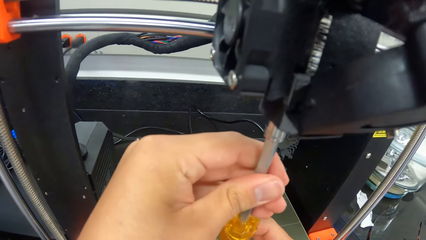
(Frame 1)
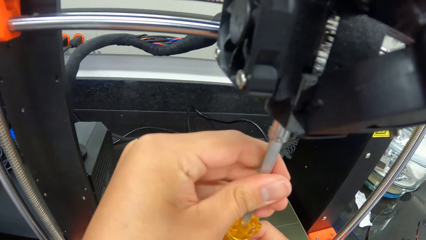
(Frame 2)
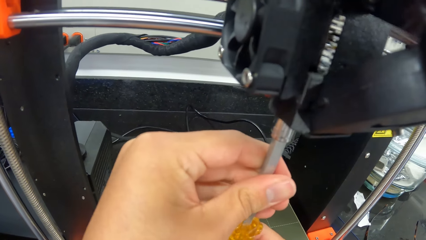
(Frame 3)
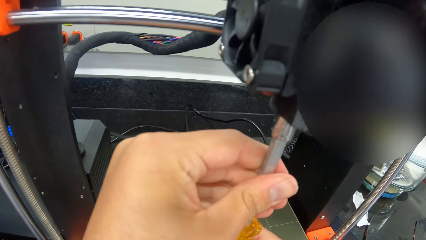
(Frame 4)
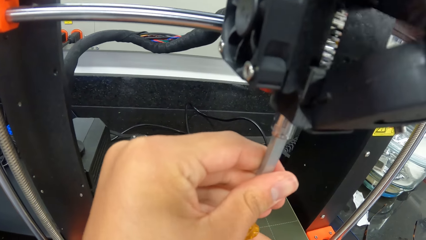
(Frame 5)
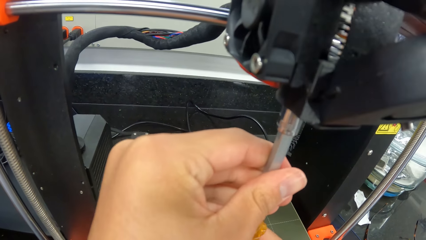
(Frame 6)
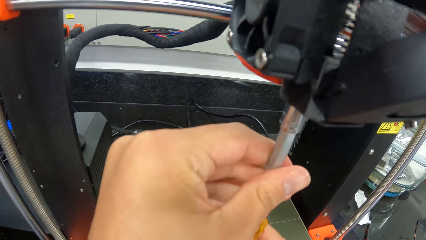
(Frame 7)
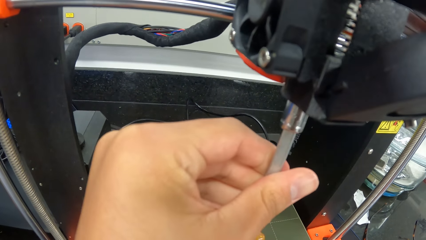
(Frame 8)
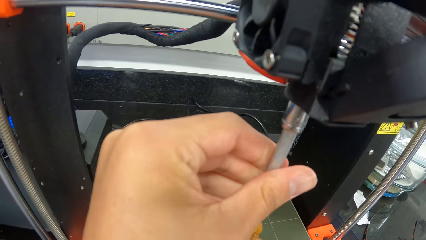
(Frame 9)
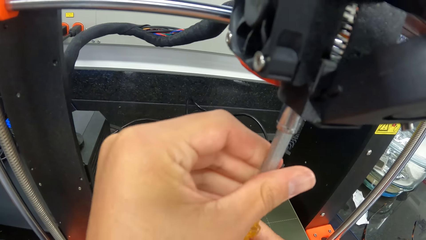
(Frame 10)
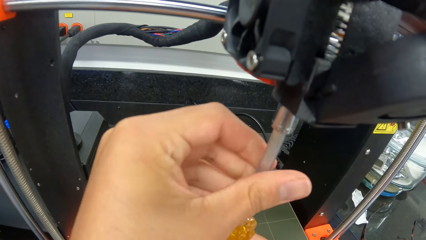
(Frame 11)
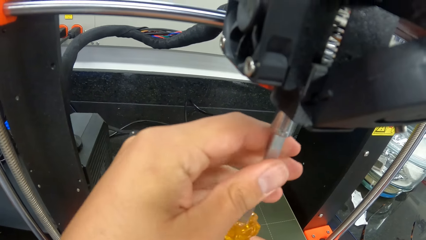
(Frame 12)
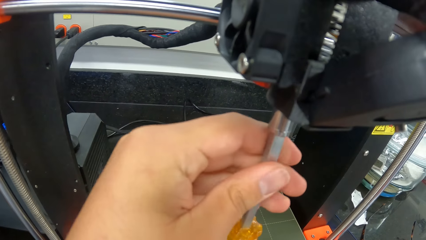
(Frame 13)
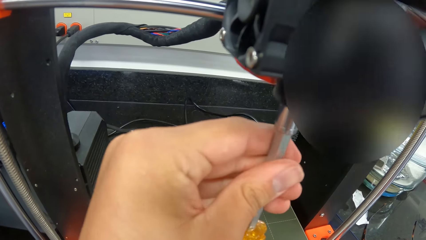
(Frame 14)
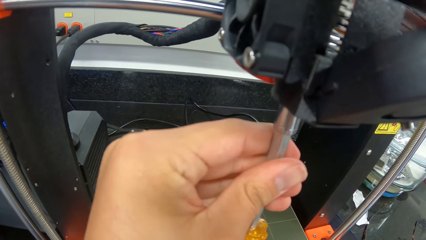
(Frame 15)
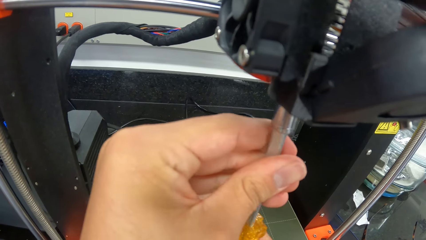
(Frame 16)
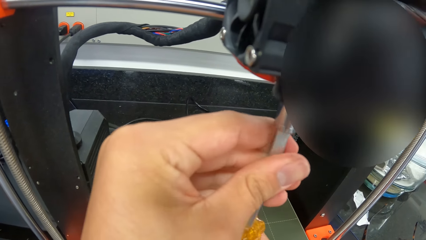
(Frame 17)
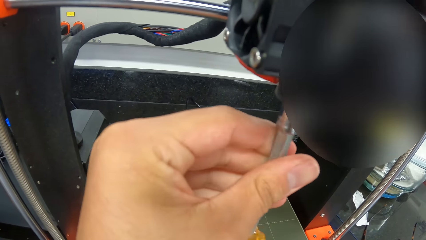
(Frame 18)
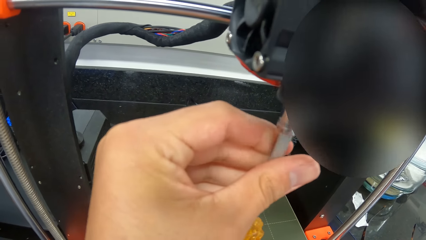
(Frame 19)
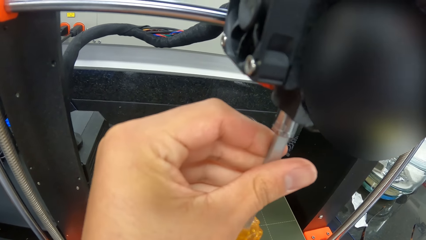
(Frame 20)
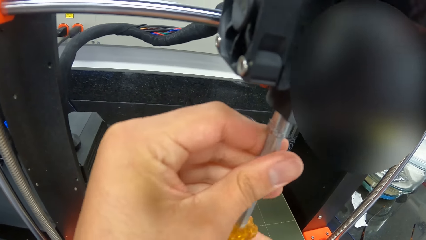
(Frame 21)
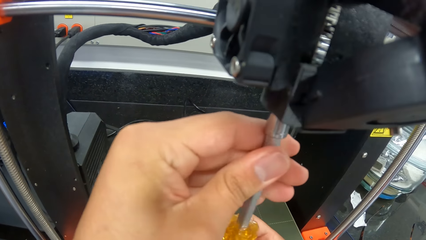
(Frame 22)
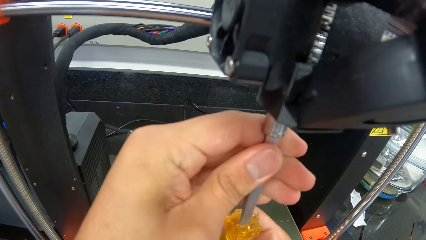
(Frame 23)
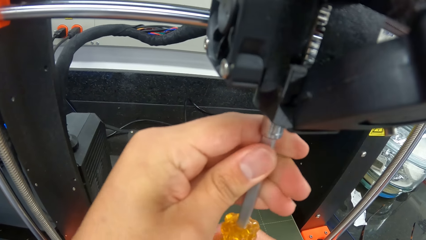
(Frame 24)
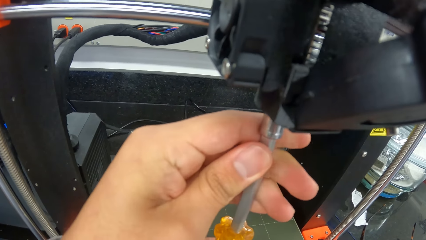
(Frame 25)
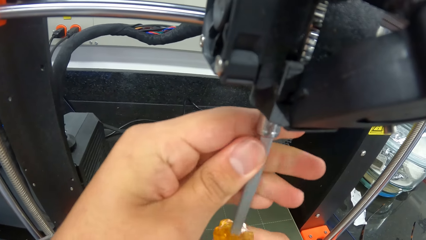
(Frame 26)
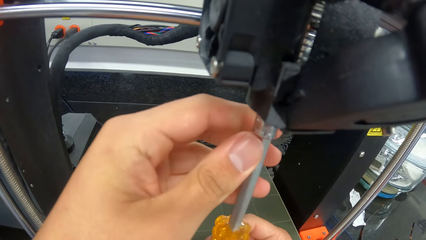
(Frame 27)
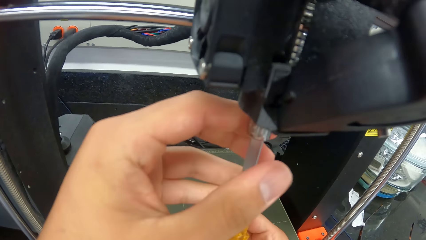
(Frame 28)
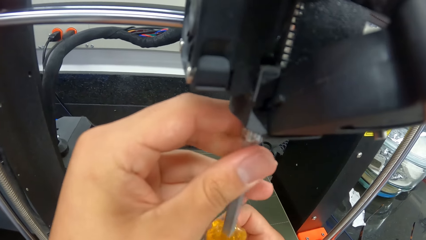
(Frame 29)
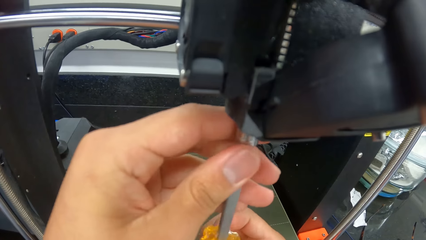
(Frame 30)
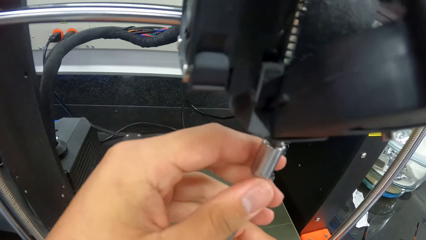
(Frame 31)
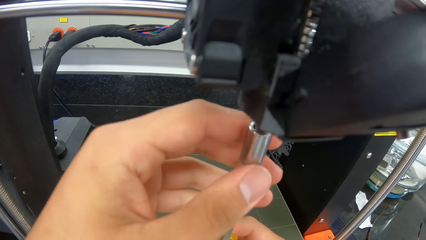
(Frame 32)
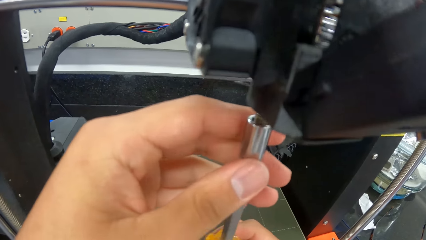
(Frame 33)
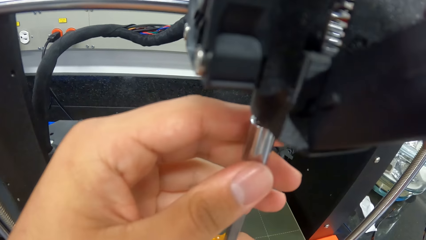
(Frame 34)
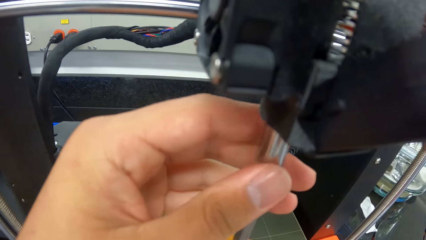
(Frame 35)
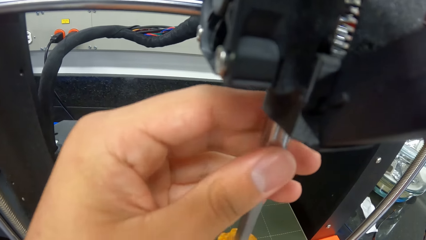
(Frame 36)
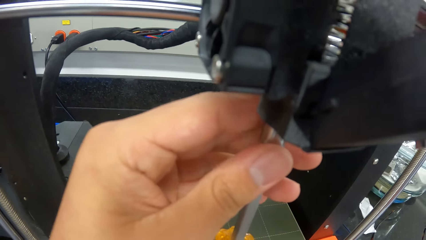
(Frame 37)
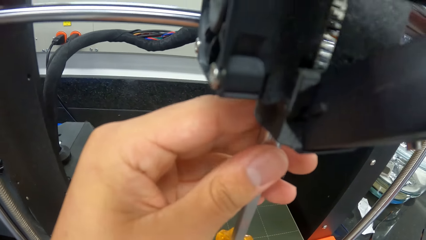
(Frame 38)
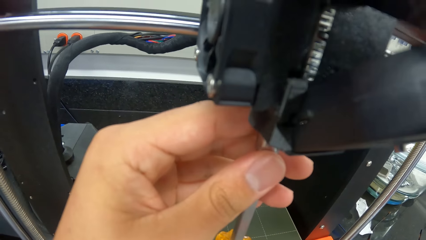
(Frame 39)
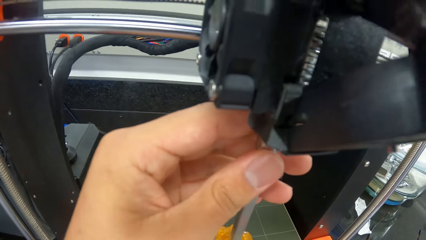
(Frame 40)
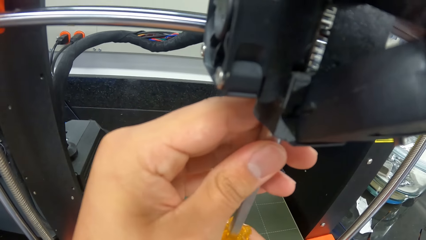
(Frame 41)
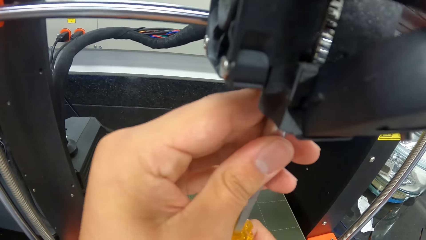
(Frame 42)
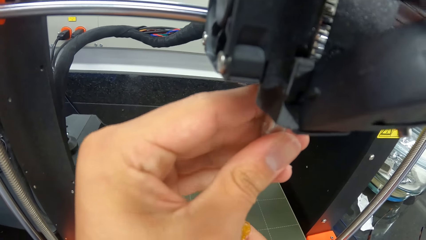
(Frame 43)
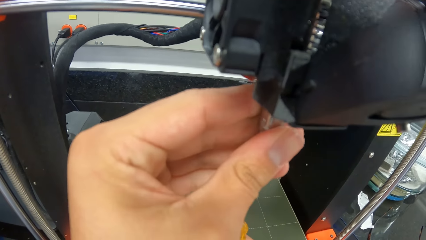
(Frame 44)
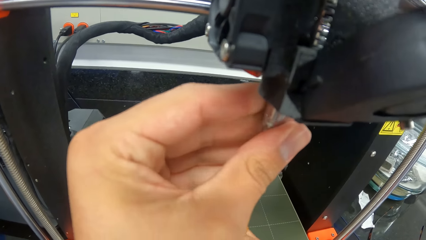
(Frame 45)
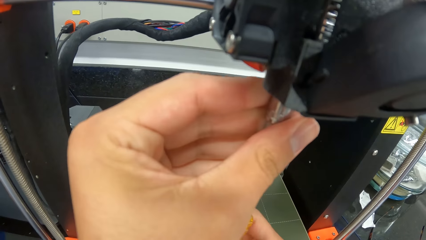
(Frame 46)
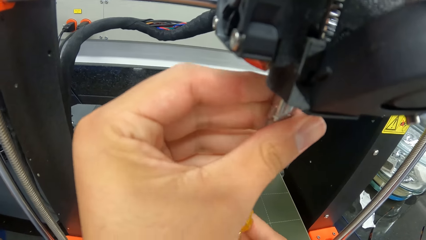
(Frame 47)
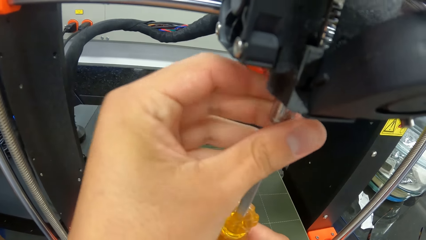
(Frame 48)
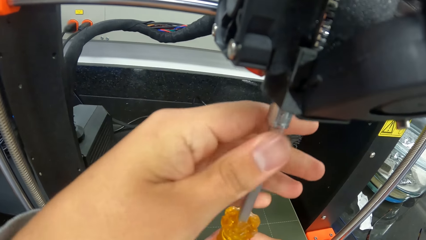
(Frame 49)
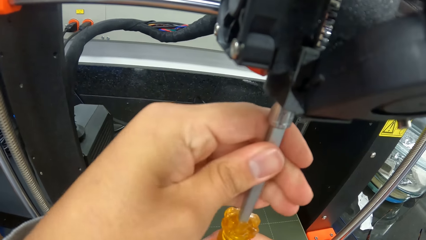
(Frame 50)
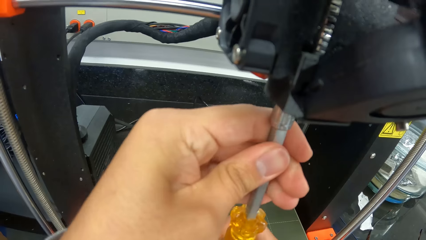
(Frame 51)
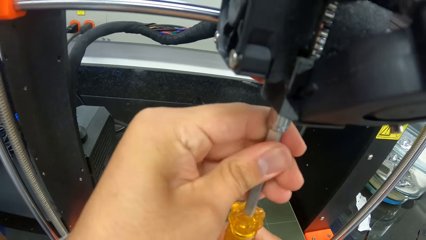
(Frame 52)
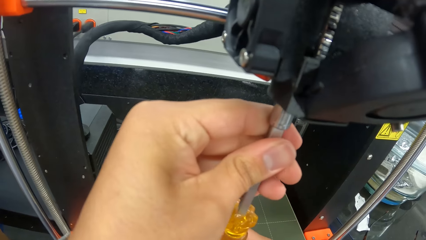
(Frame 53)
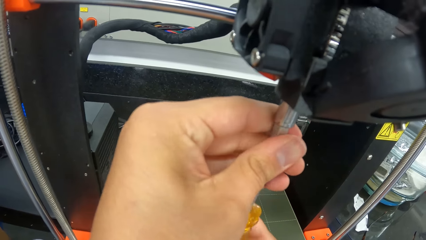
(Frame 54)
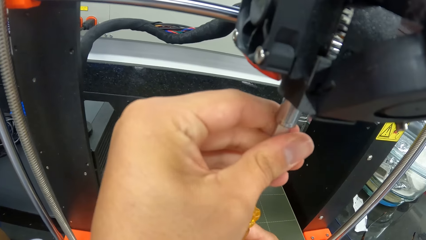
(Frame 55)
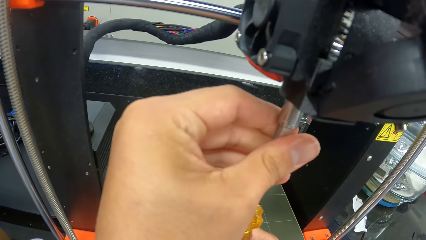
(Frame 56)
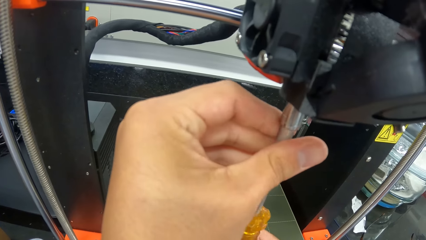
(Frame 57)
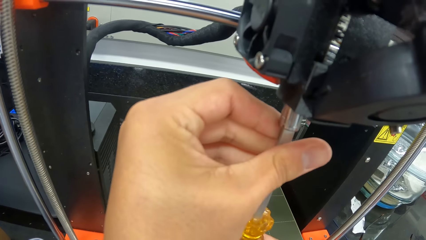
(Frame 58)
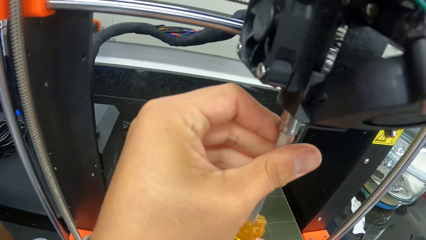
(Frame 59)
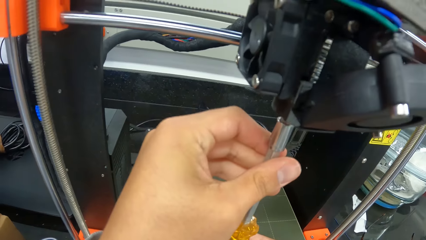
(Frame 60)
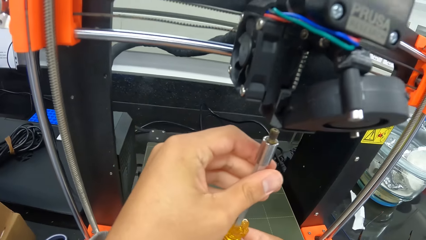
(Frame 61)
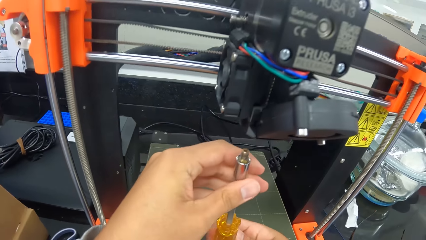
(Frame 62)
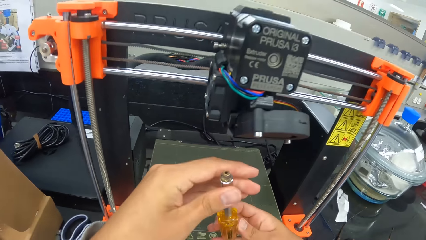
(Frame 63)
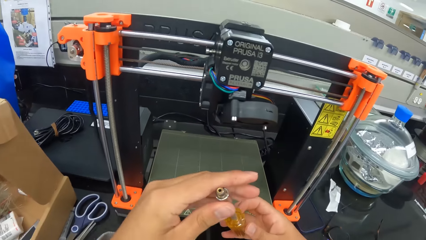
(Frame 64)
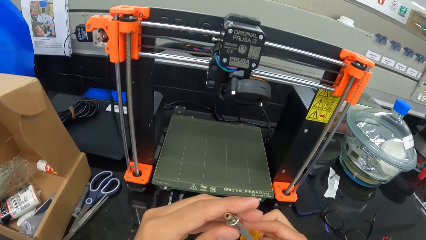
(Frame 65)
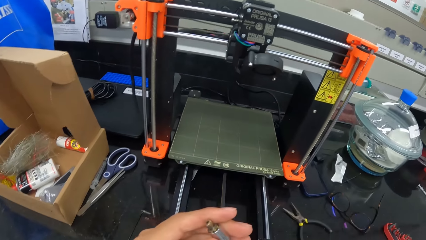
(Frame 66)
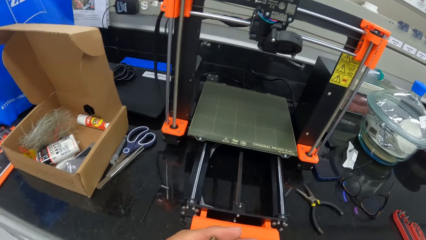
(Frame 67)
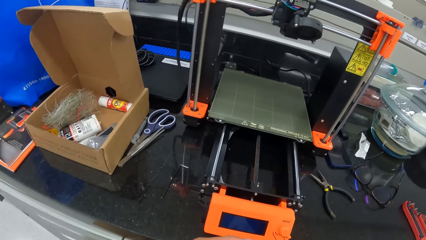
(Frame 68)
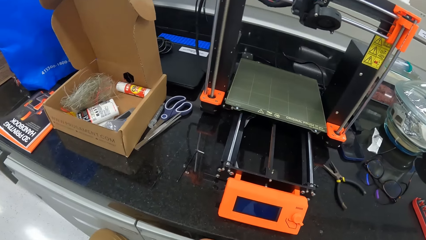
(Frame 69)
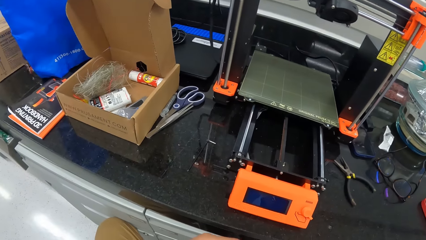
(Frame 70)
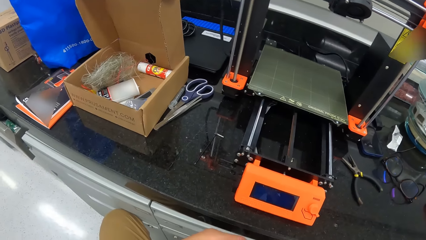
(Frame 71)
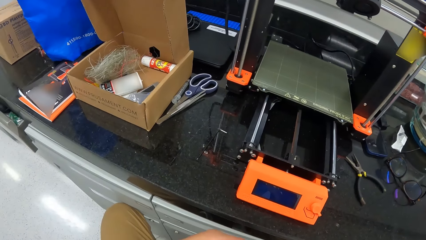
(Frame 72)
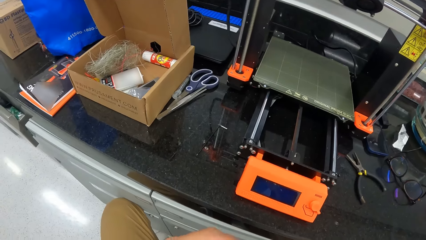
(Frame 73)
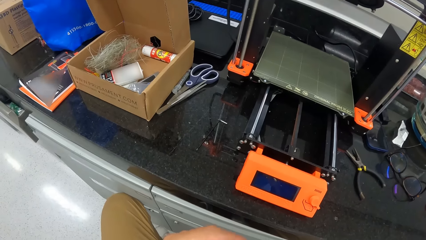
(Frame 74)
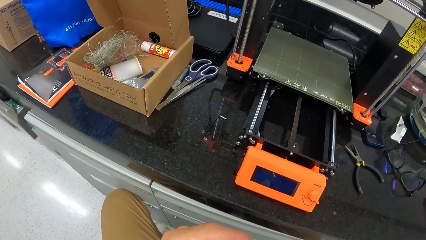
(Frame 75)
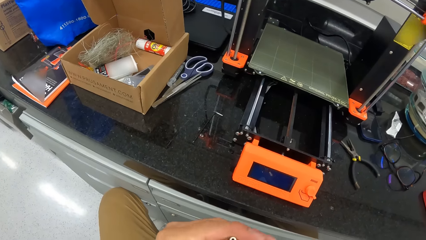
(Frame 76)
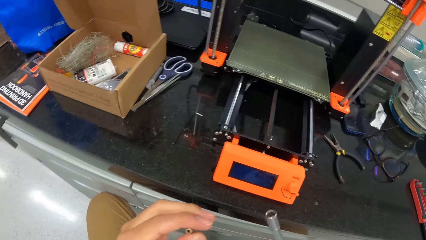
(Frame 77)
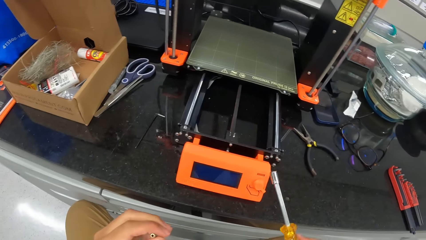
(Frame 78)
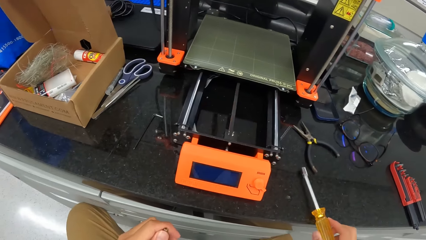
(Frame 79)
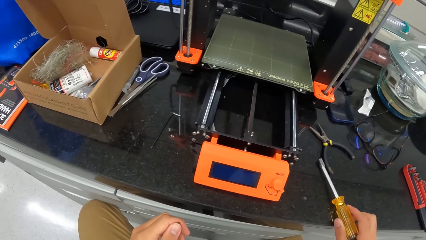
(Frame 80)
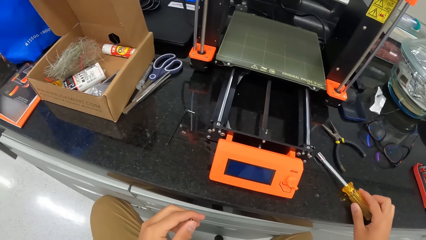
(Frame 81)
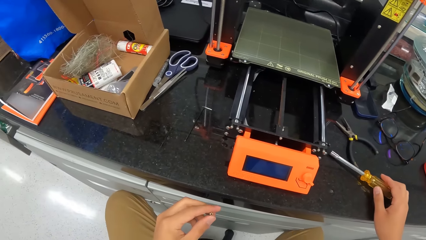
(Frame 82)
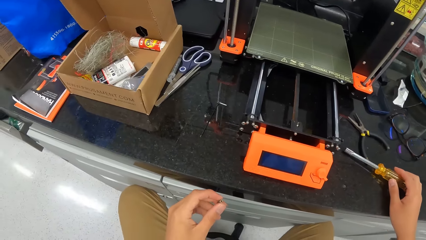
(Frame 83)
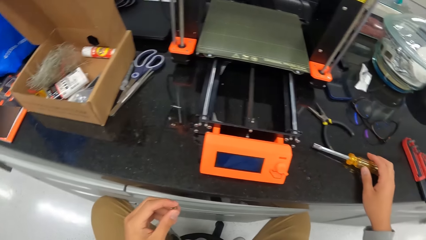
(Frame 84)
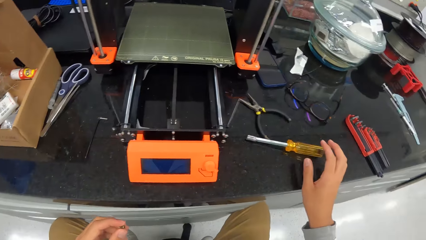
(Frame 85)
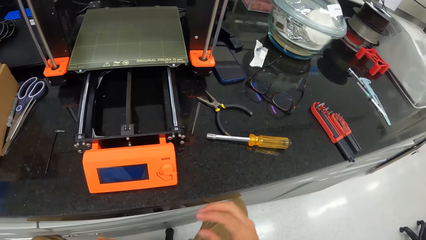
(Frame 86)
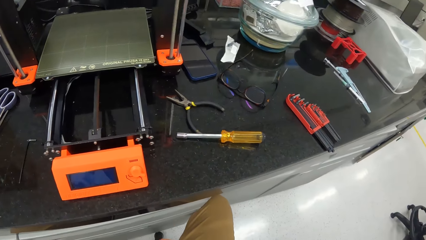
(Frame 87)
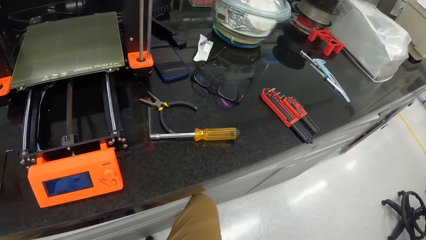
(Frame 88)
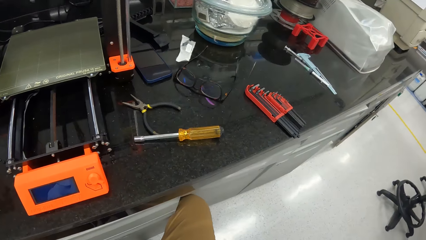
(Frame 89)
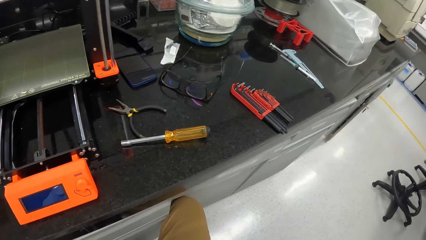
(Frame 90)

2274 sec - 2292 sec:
The camera wearer releases the screwdriver from the 3D printer with his hands. He touches the screwdriver. He places the screwdriver on the laboratory cabinet with his right hand.
